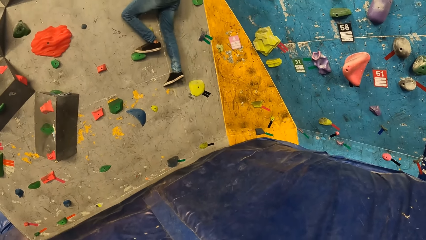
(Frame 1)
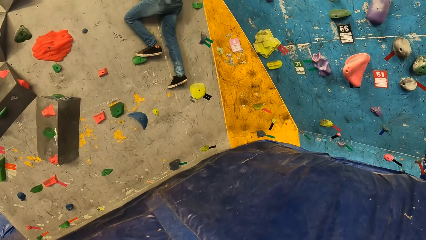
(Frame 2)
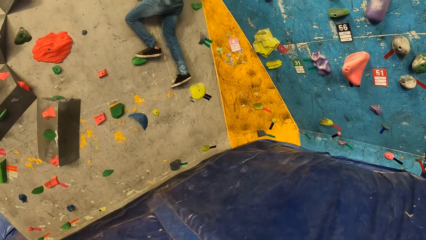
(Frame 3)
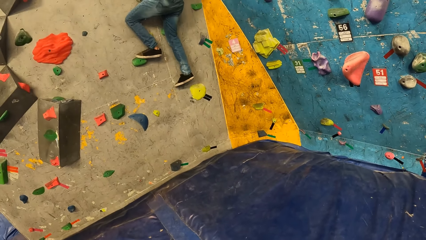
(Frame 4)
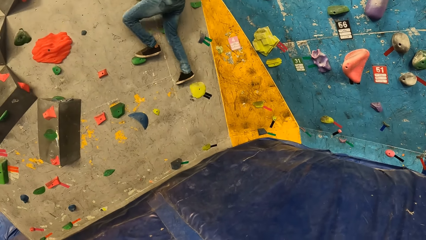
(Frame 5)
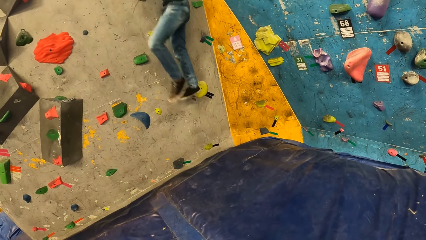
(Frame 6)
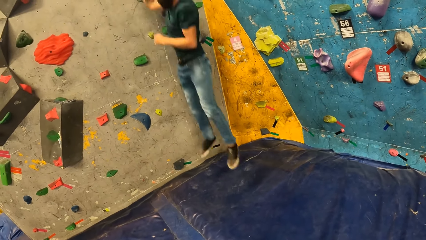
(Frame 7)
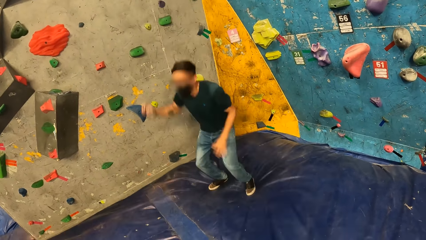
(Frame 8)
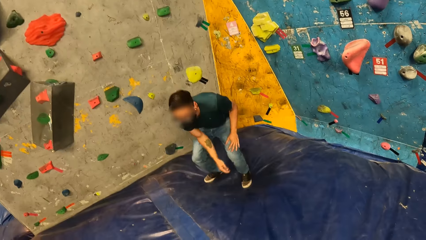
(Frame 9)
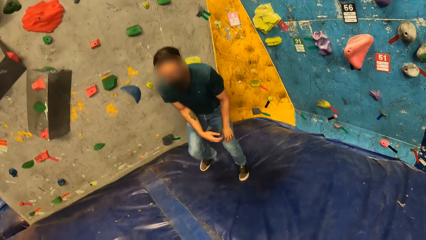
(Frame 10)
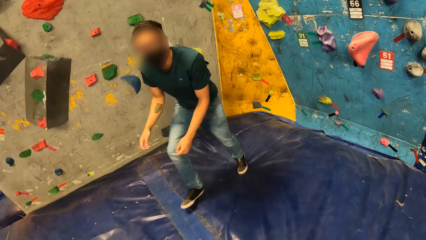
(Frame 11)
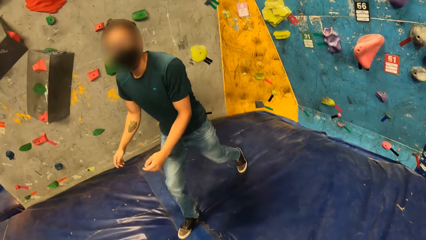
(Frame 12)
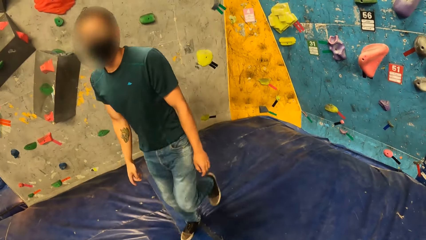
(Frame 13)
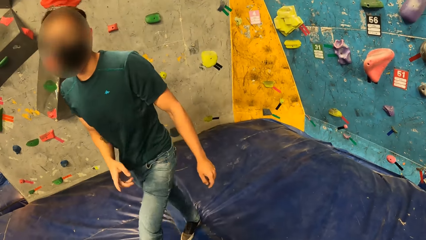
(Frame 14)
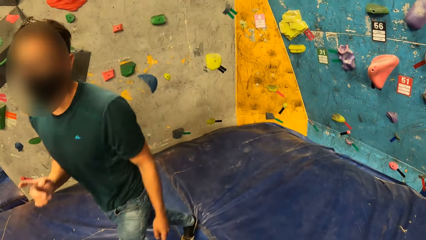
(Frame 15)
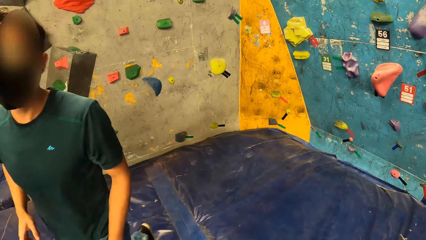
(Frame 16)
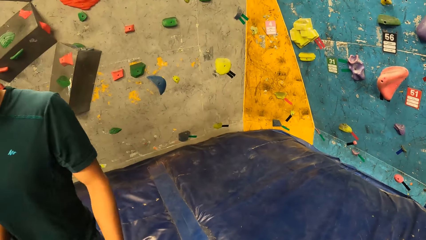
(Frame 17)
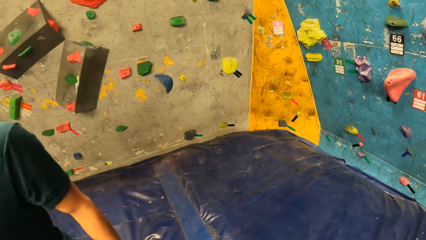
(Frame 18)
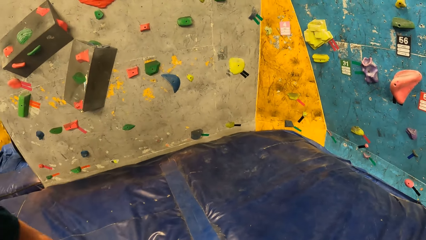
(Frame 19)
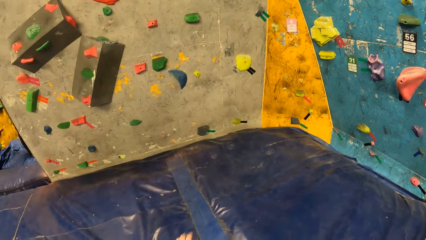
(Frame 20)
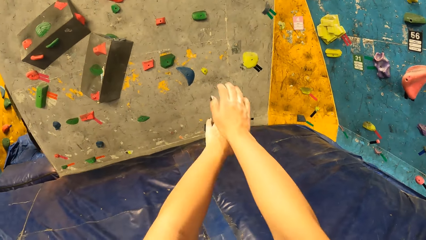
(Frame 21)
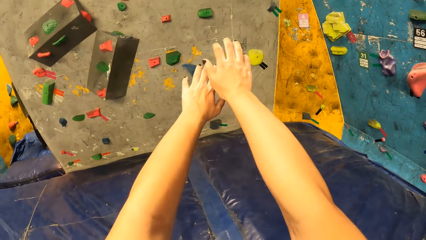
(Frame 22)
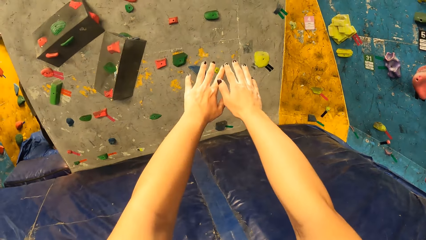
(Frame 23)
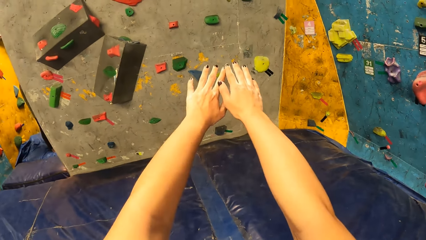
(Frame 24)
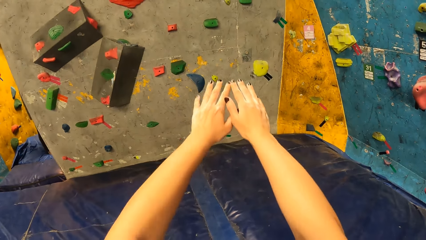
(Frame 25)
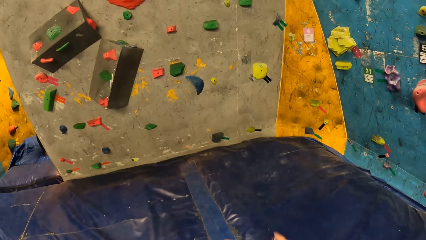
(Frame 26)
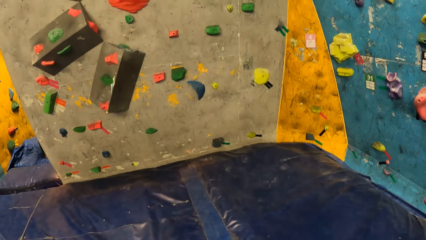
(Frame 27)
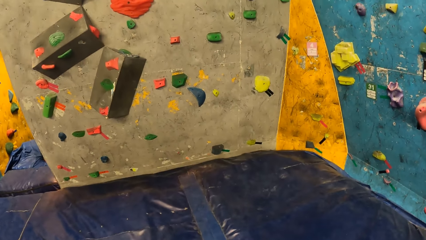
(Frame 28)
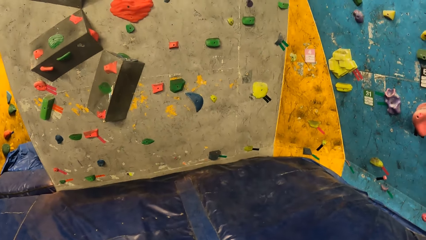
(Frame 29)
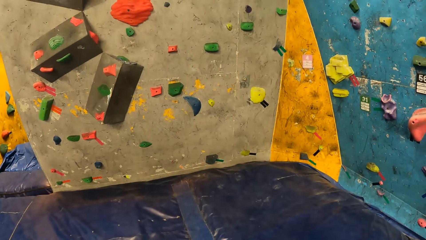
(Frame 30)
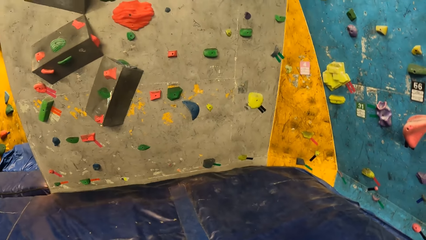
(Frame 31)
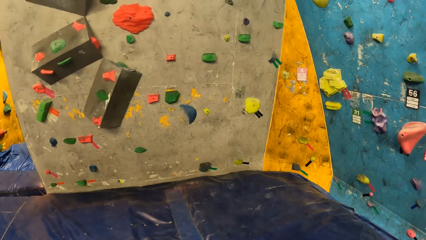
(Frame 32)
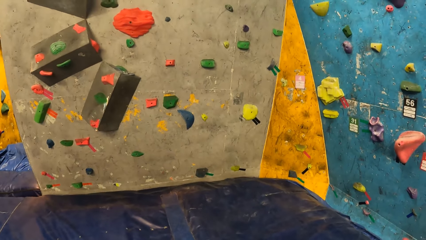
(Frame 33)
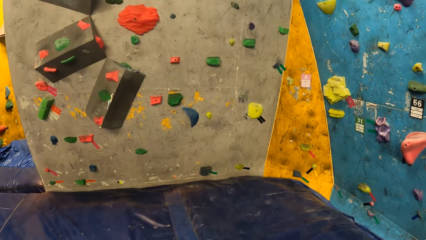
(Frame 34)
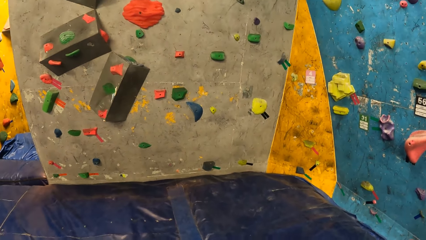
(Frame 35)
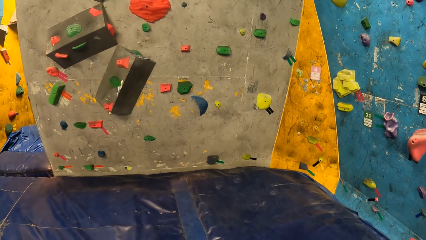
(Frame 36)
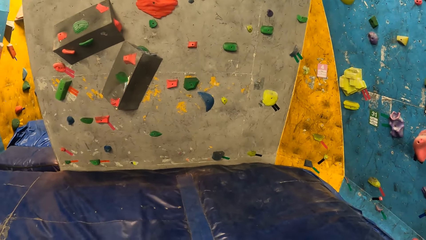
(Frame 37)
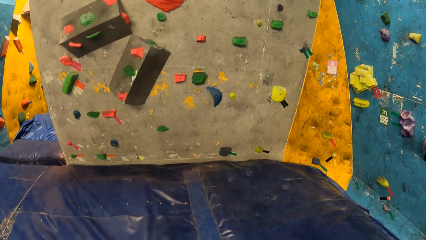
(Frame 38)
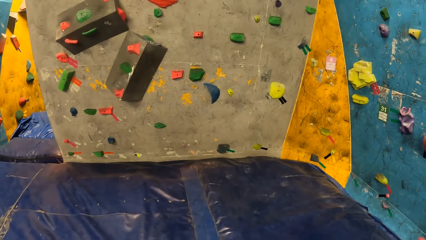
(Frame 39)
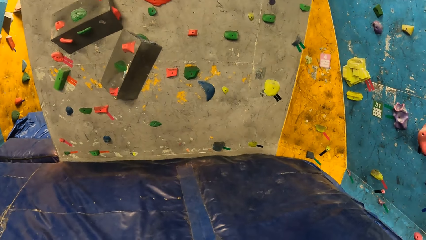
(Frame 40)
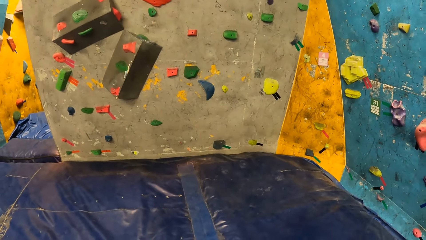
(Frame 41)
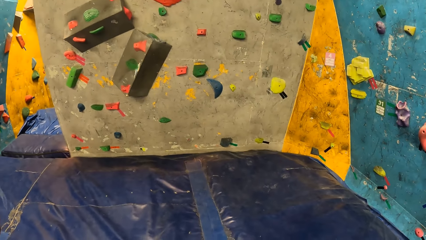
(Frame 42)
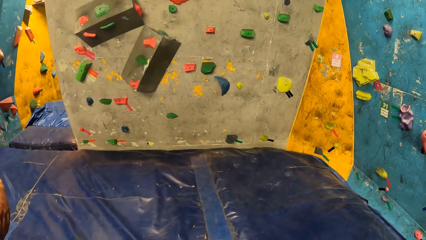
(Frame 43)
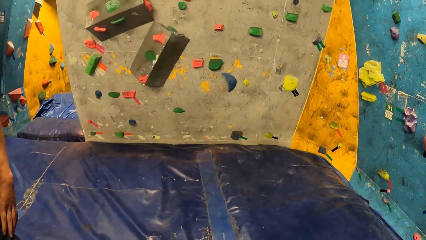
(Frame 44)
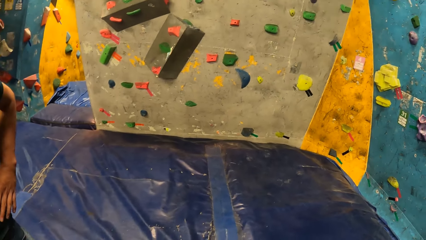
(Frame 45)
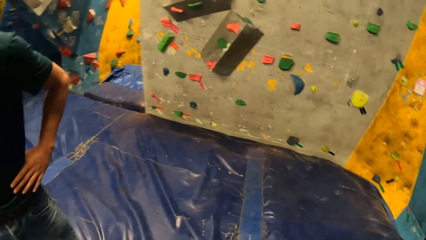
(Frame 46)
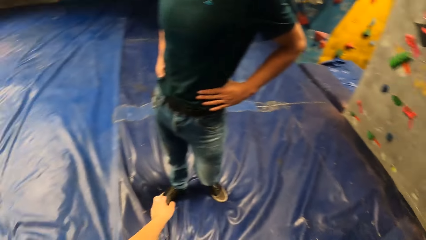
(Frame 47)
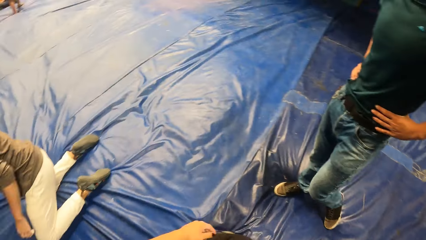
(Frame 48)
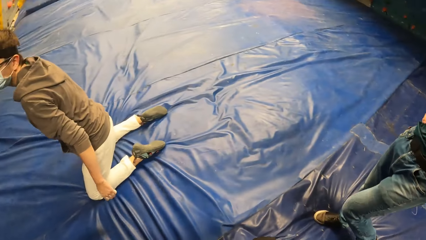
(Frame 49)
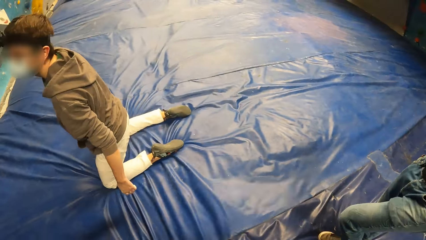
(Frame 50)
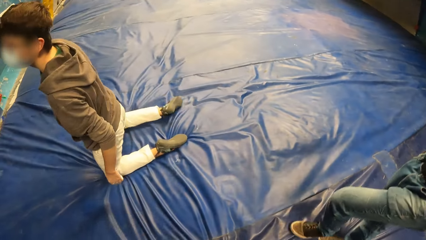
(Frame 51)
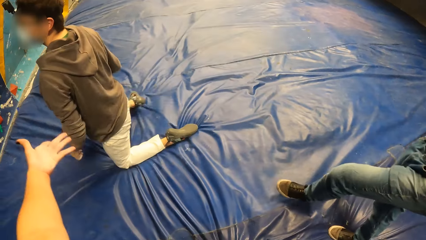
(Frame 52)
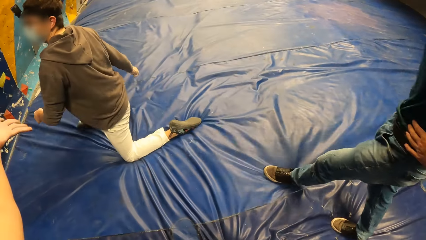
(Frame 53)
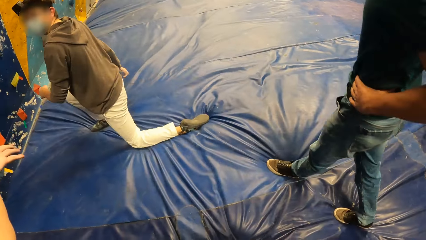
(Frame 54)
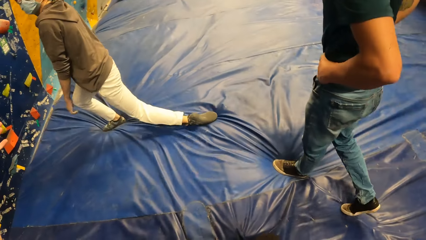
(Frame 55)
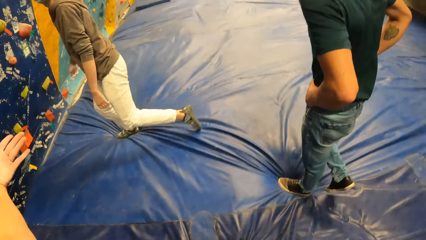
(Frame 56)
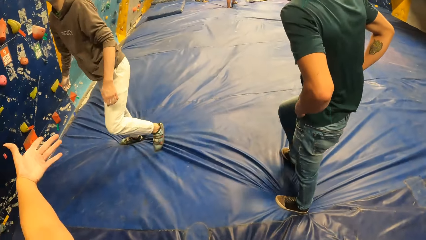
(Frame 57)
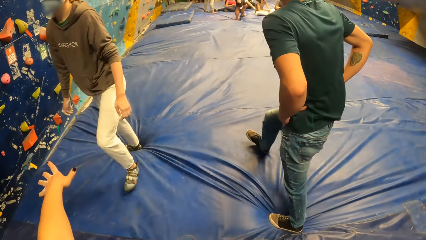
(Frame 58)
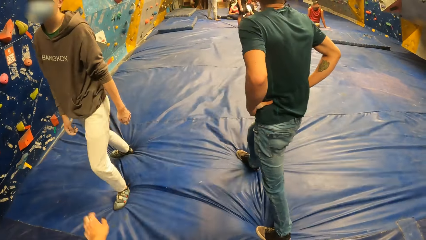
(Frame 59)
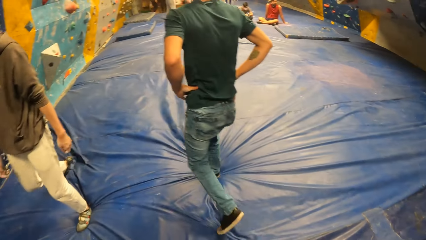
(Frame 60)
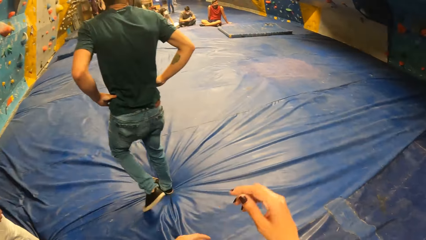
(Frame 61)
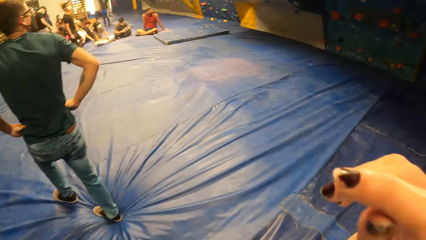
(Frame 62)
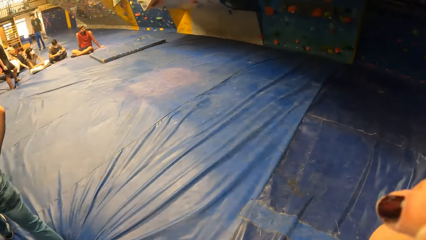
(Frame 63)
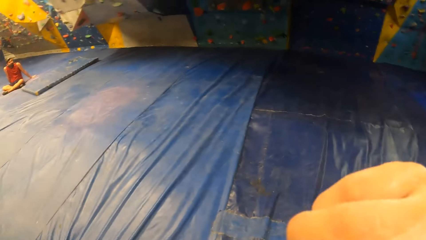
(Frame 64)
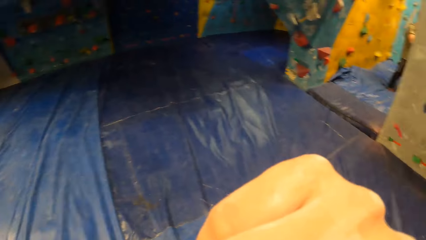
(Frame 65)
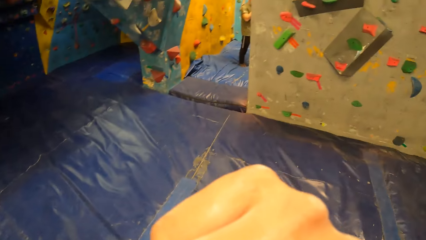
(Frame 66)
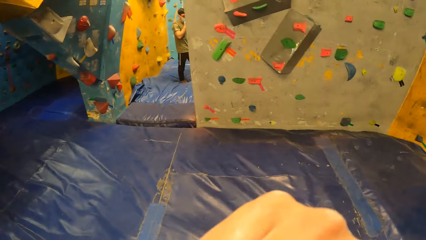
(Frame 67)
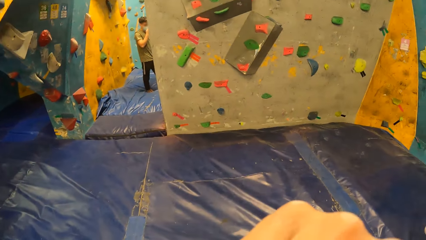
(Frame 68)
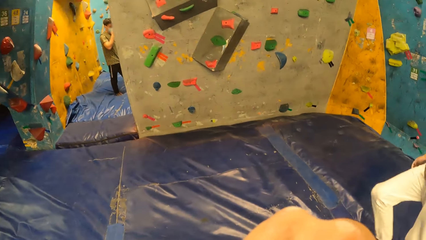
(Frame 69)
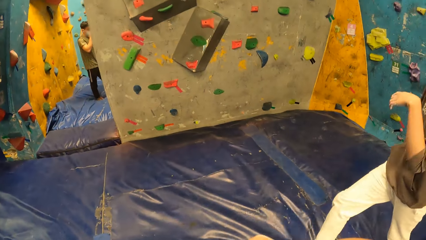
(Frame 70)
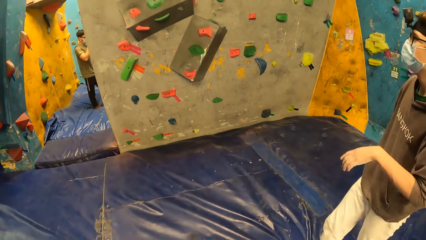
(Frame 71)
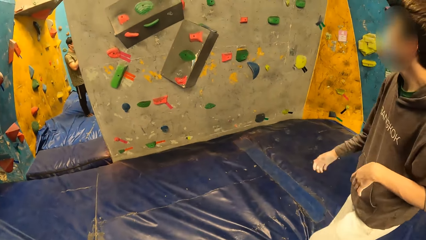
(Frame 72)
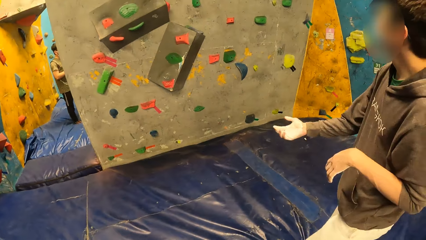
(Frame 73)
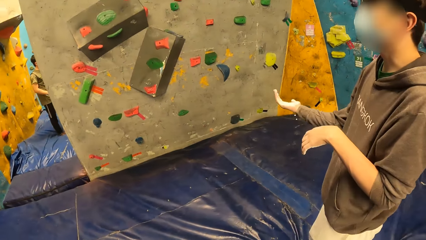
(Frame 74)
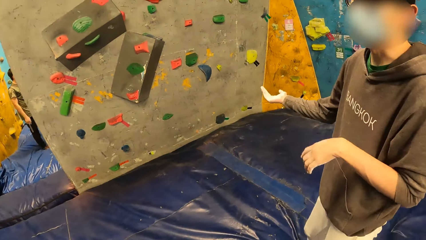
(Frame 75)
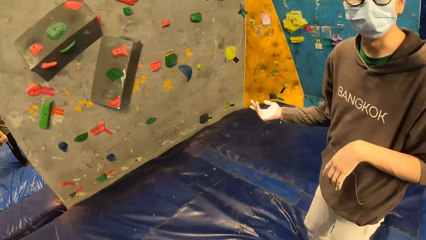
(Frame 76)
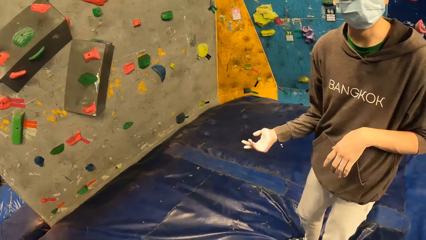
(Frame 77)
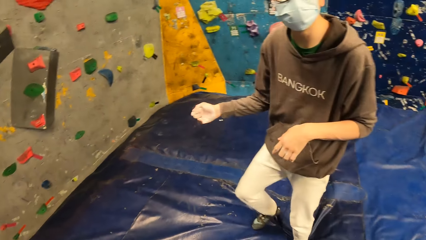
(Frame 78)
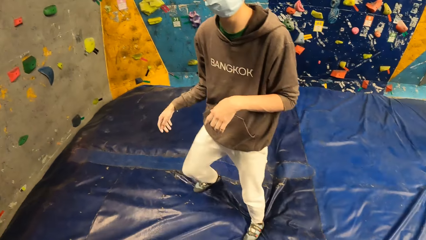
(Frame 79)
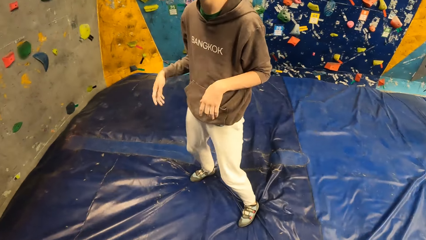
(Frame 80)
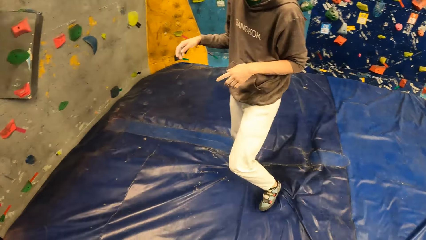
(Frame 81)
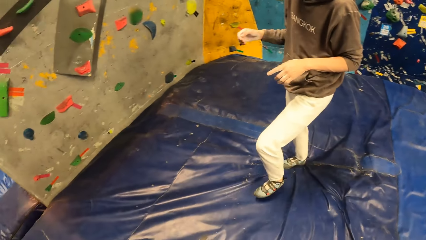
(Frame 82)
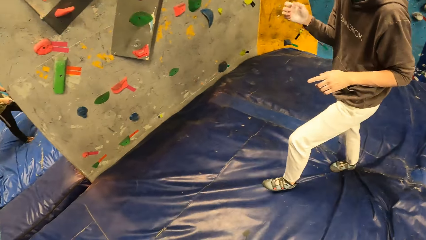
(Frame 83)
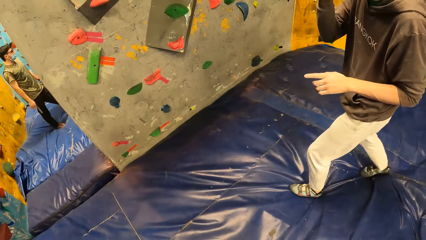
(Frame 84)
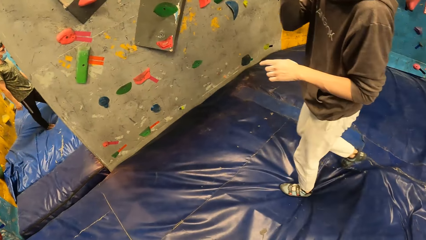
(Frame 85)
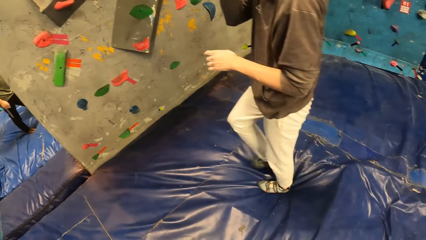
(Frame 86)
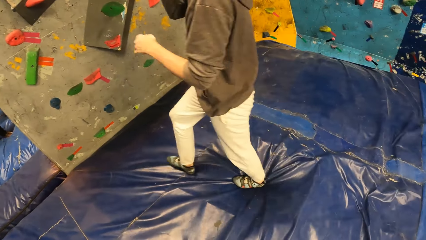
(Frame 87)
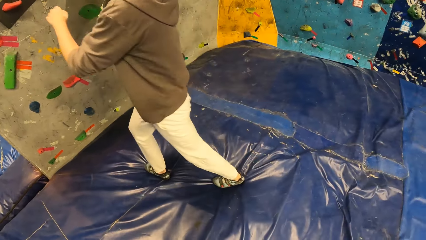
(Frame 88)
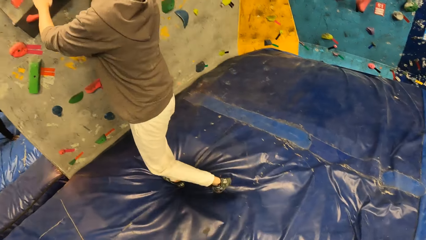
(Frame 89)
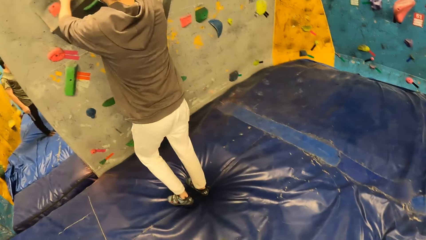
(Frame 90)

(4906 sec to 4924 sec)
A man converses with the camera wearer. The camera wearer stretches her hands forward. She gestures with her left hand. She converses with another man. She touches his face. The other man converses with the camera wearer. The camera wearer looks around.
